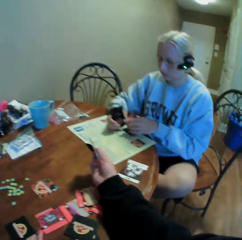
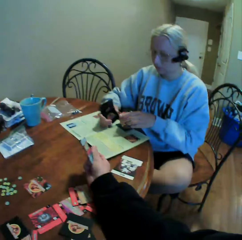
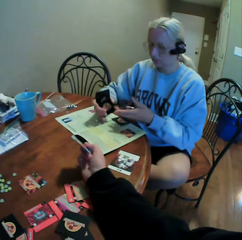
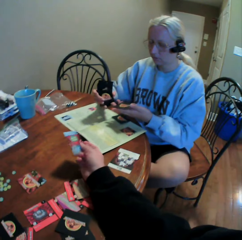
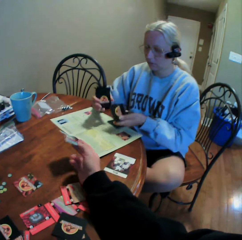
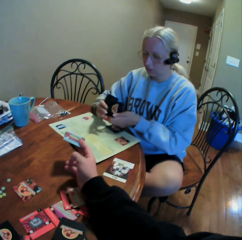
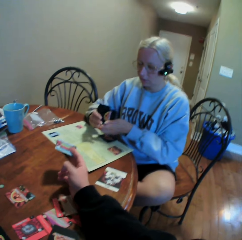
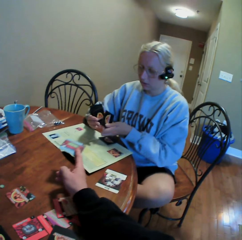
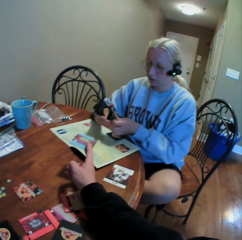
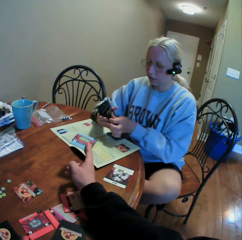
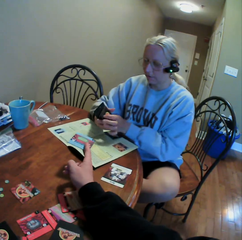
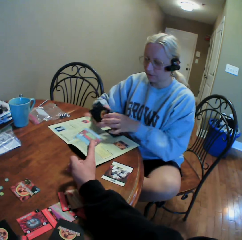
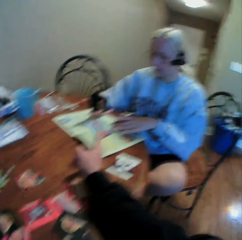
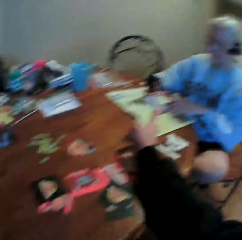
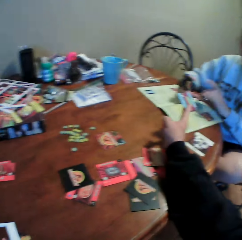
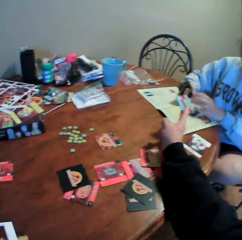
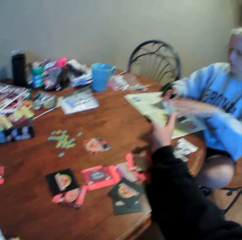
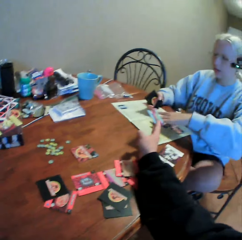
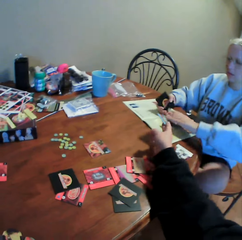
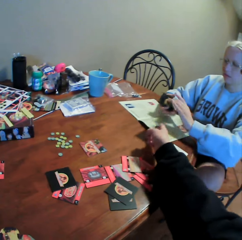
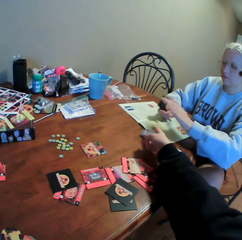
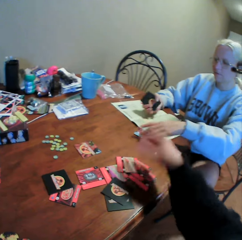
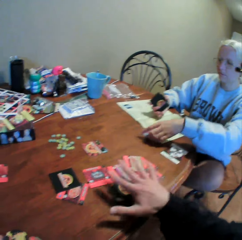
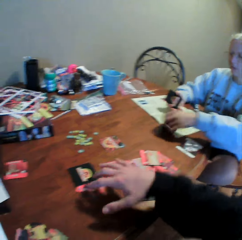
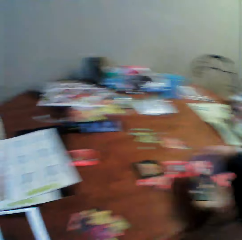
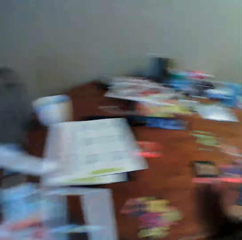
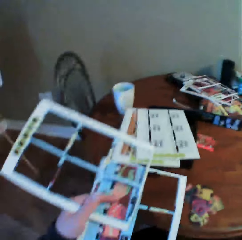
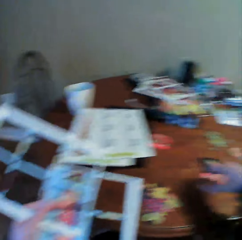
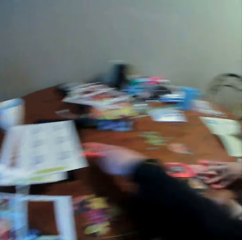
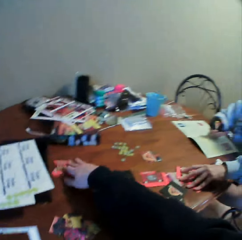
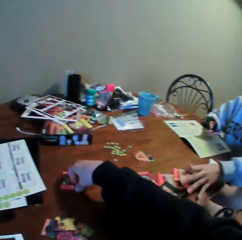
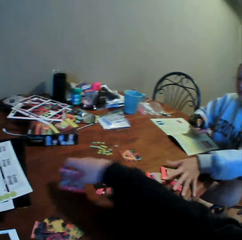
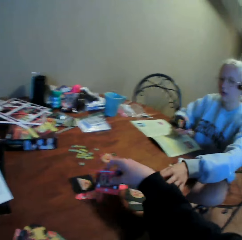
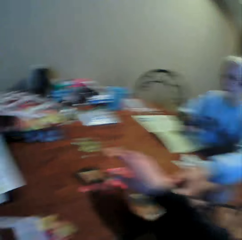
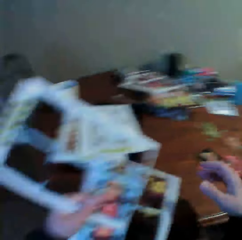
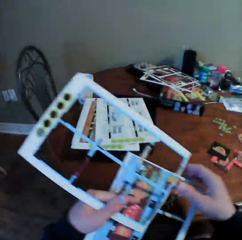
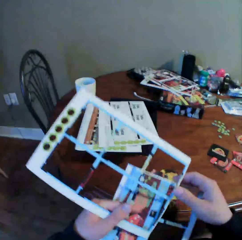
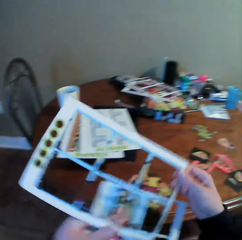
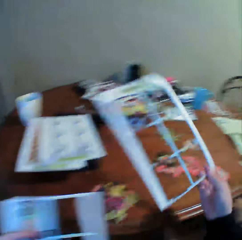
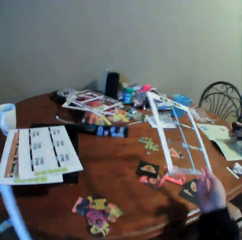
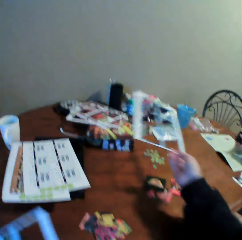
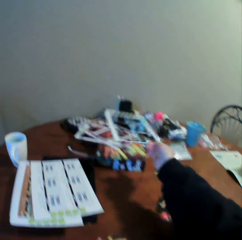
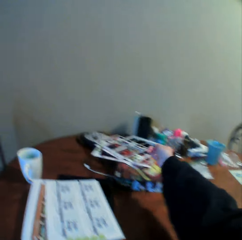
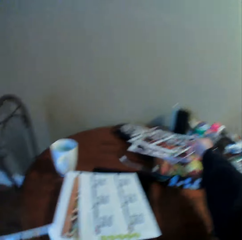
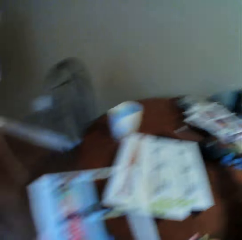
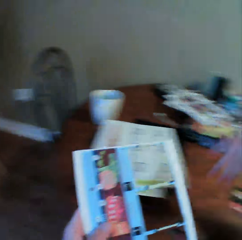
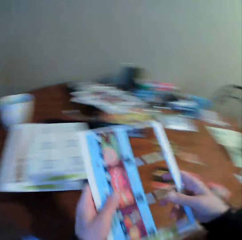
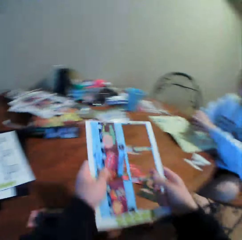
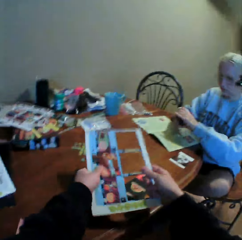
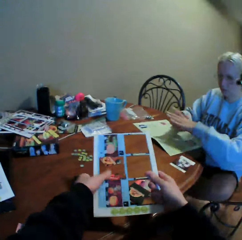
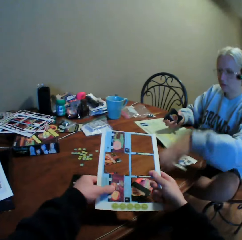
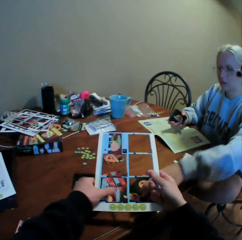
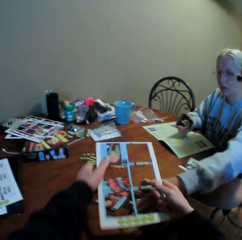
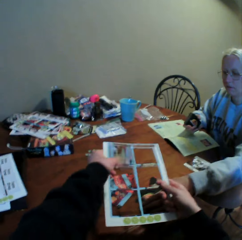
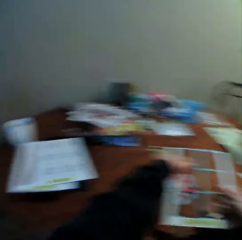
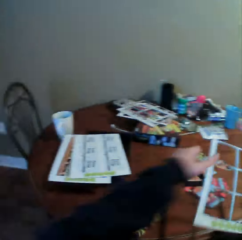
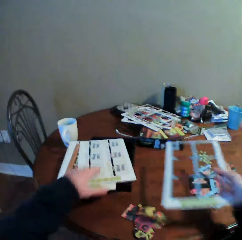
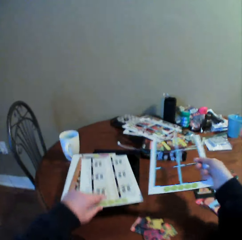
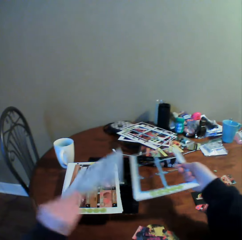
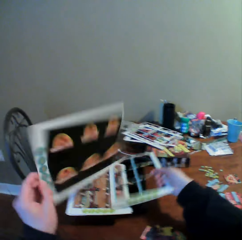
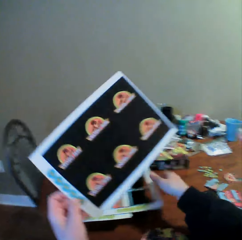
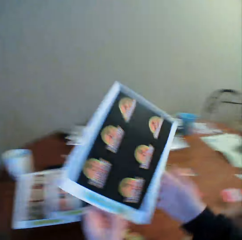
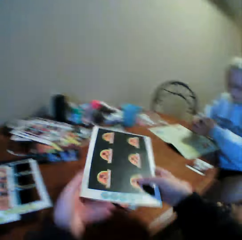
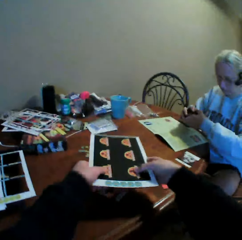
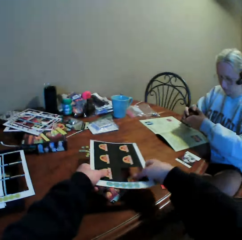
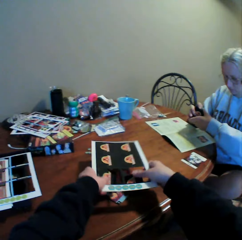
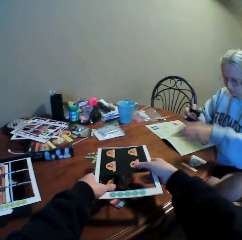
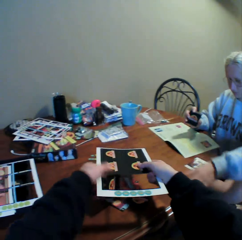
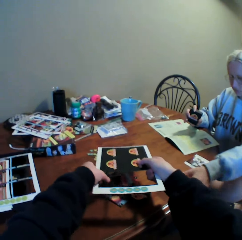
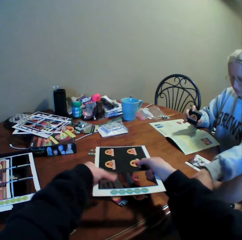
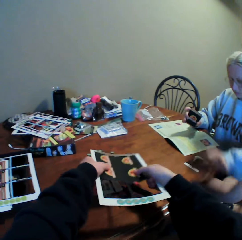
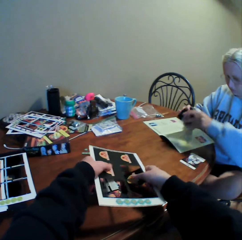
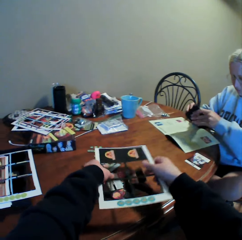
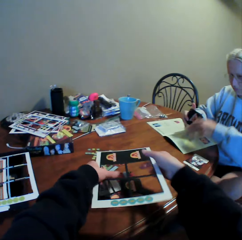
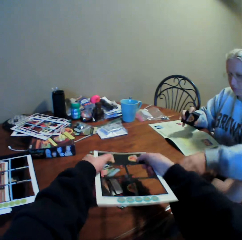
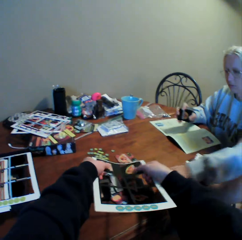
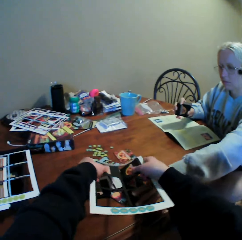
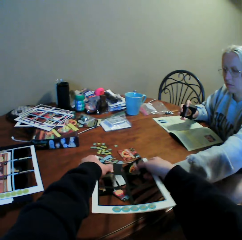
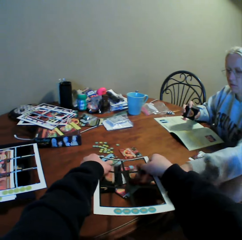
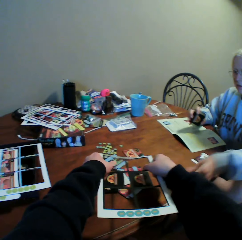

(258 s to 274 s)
The camera wearer hands over the card to a woman. The woman picks up playing cards. The camera wearer moves the cards on the table. They put the card assembly board on the table. They remove the cards from the card assembly board. They pick up the card assembly board from the table. They put the card assembly board on the table. They remove the cards from the card assembly board.

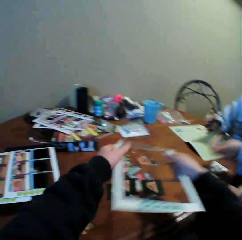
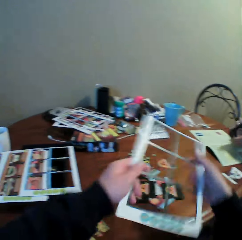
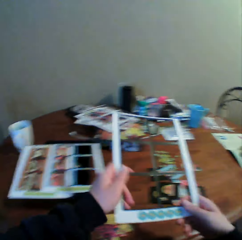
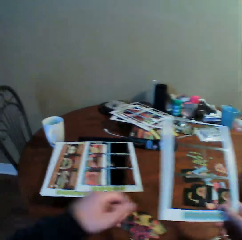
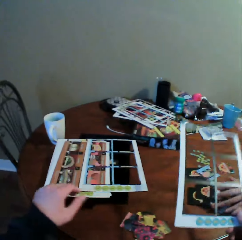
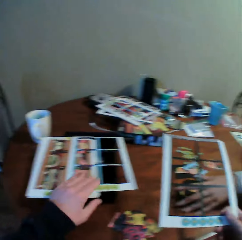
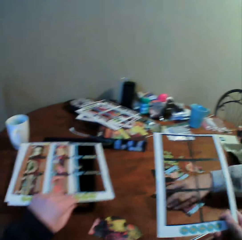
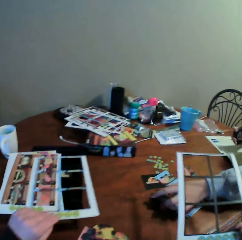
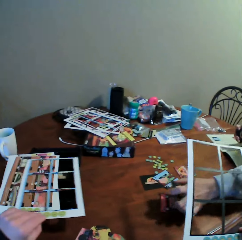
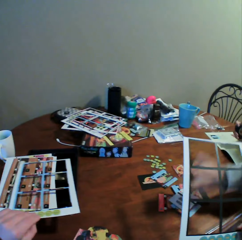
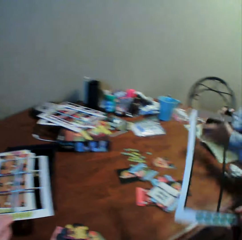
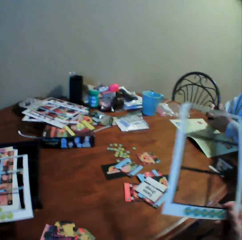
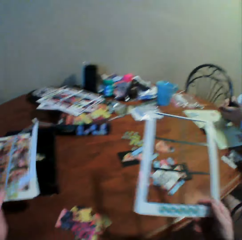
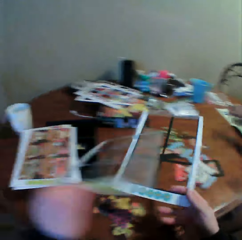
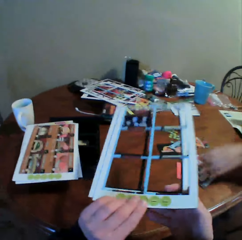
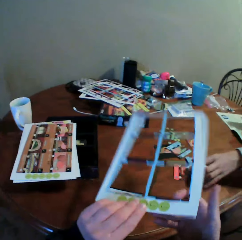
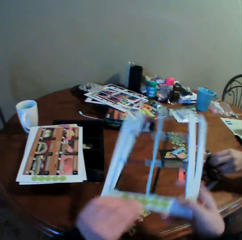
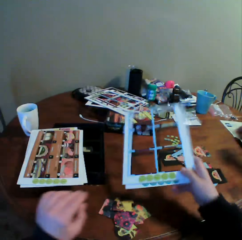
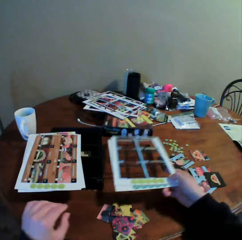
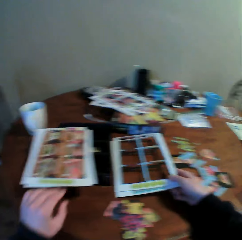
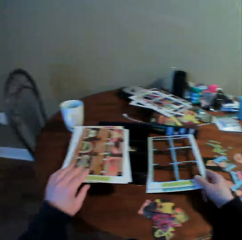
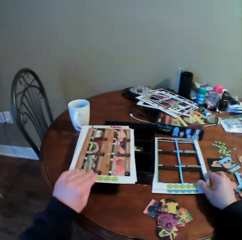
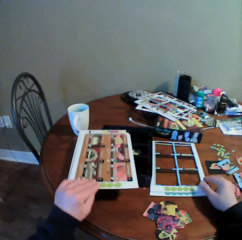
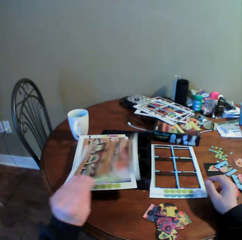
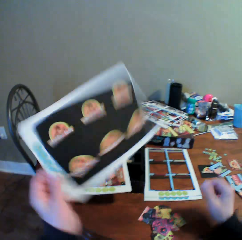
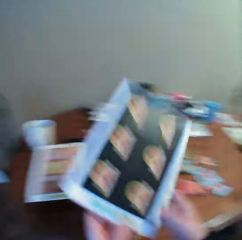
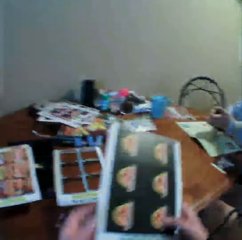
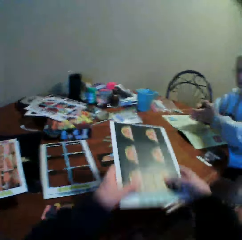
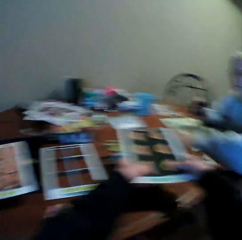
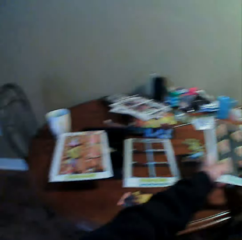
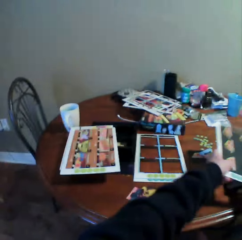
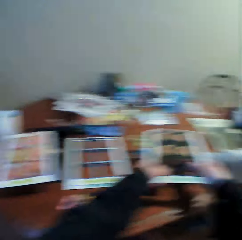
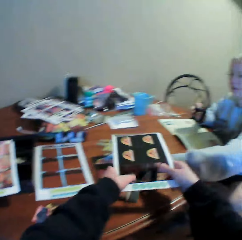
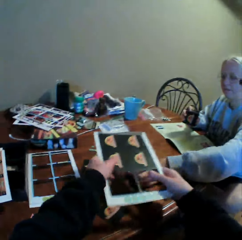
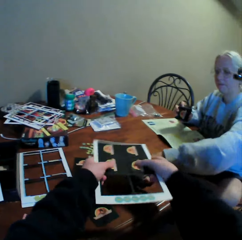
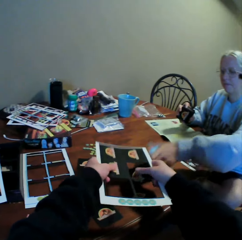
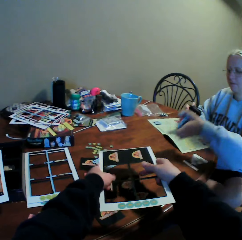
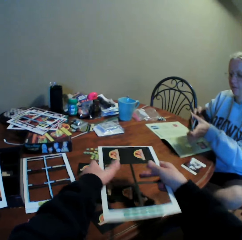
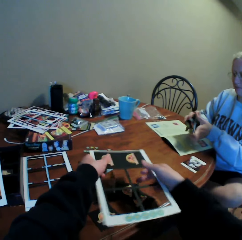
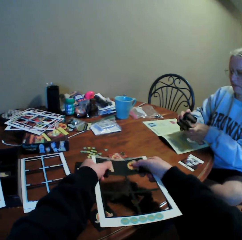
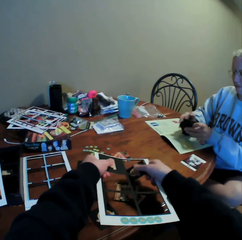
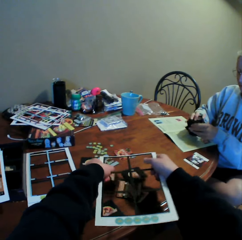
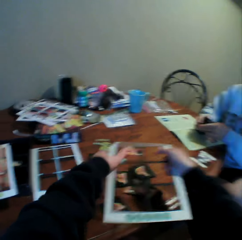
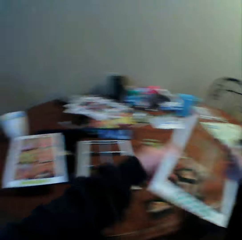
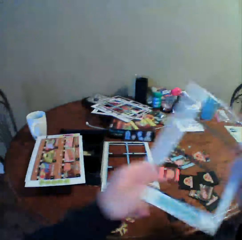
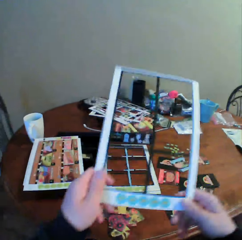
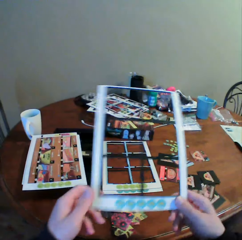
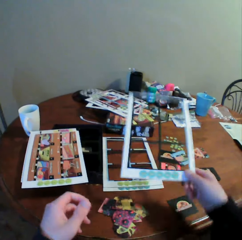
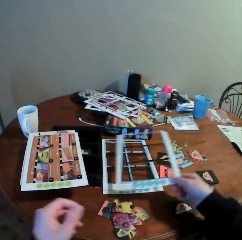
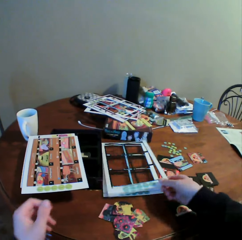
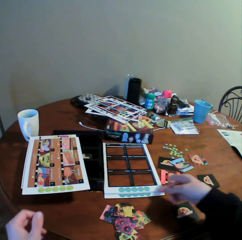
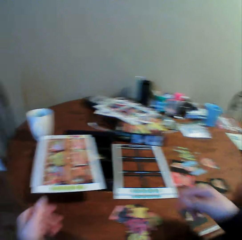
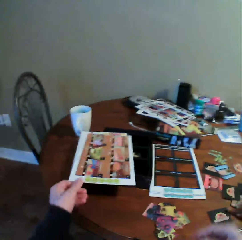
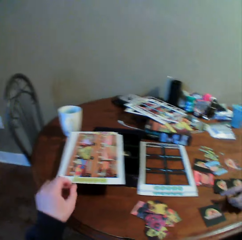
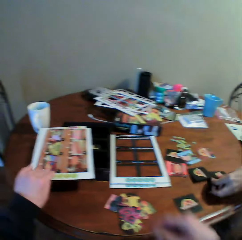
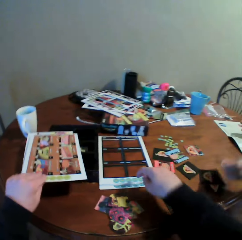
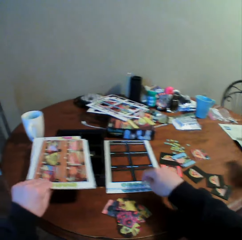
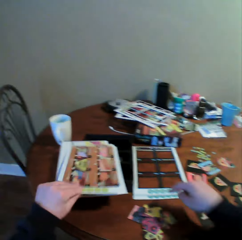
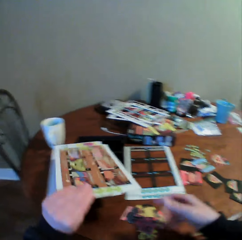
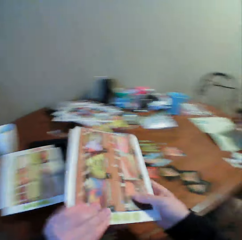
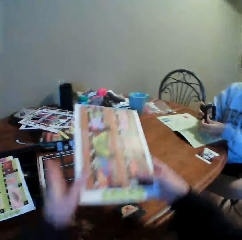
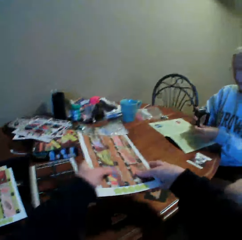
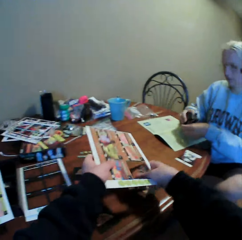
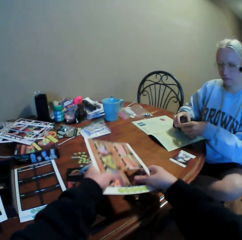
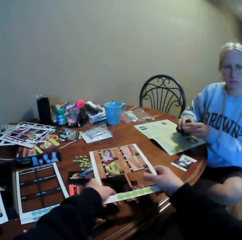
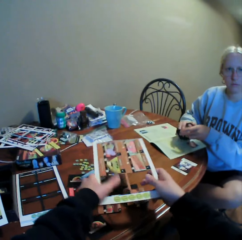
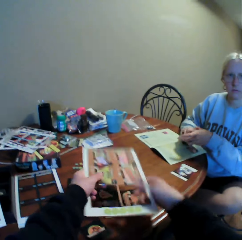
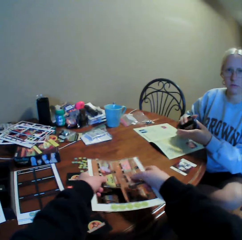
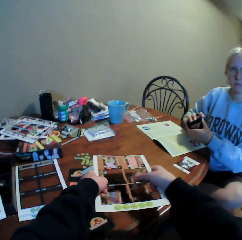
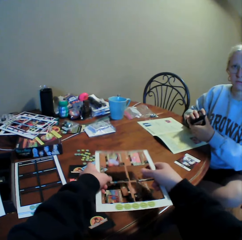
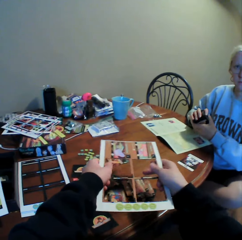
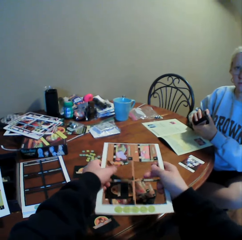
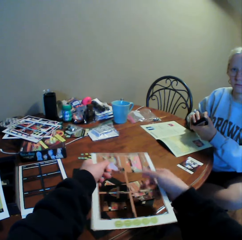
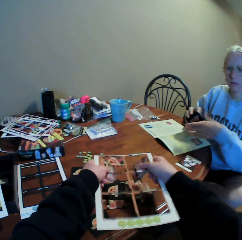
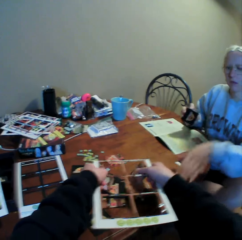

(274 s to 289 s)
A woman moves the cards on the table. The camera wearer takes the card assembly board. They put the card assembly boards on the table. They pick up the card assembly board, and remove the cards from the card assembly board. The woman picks up the cards. The camera wearer puts the card assembly boards together on the table. They interact with the woman. They pick up the card assembly board from the table. They remove the cards from the card assembly board.
